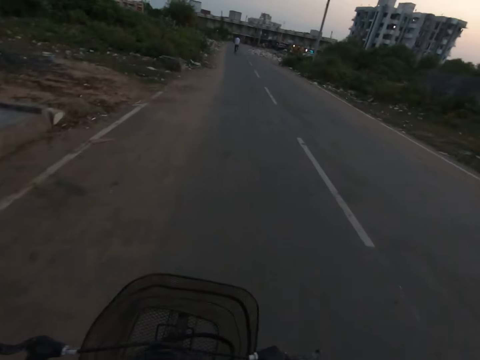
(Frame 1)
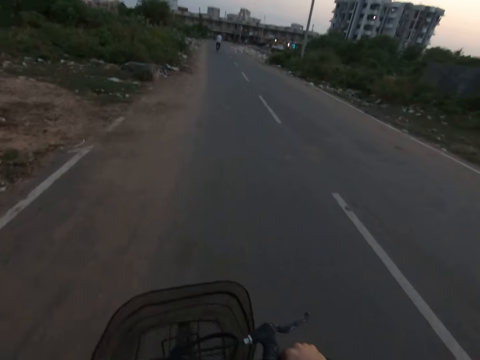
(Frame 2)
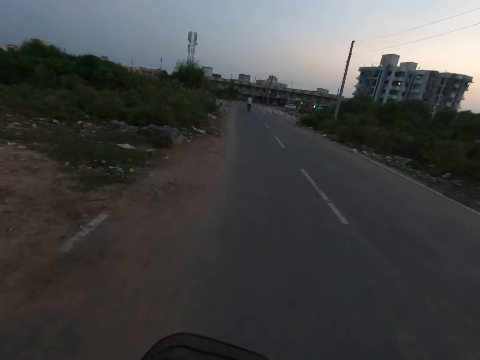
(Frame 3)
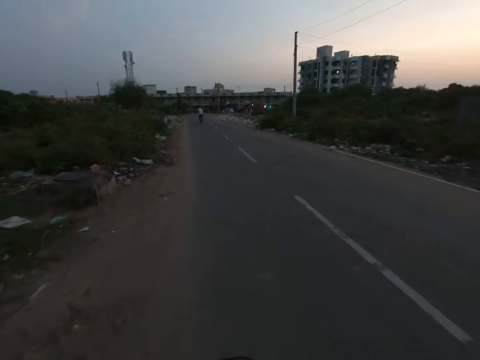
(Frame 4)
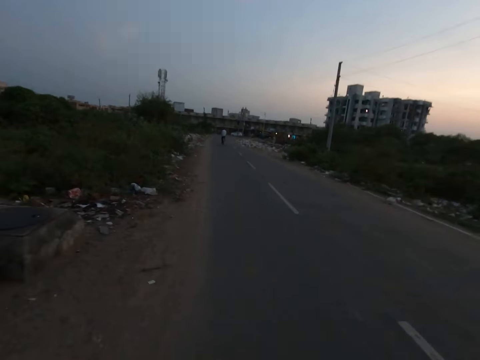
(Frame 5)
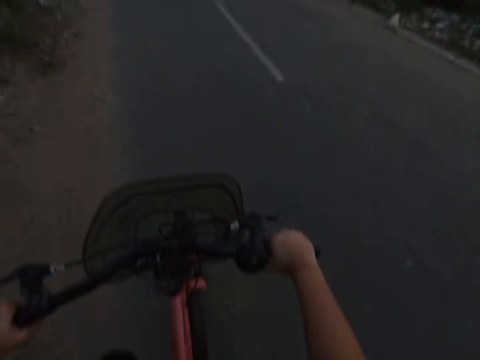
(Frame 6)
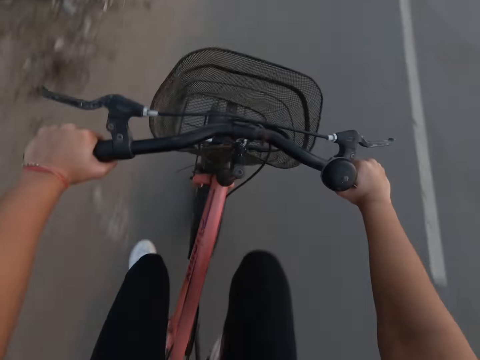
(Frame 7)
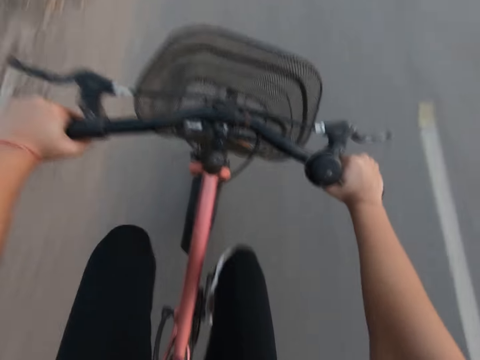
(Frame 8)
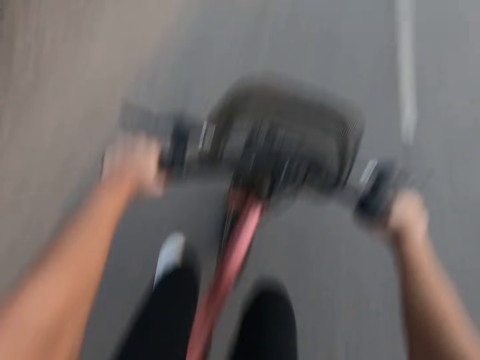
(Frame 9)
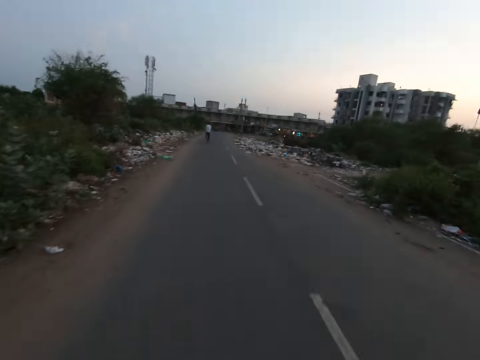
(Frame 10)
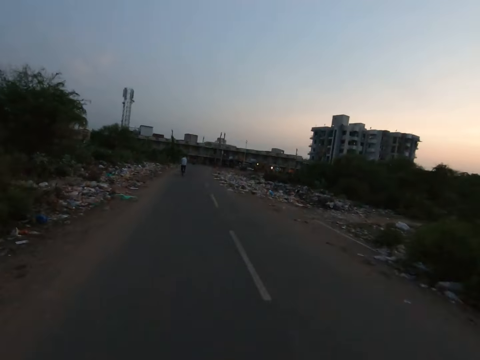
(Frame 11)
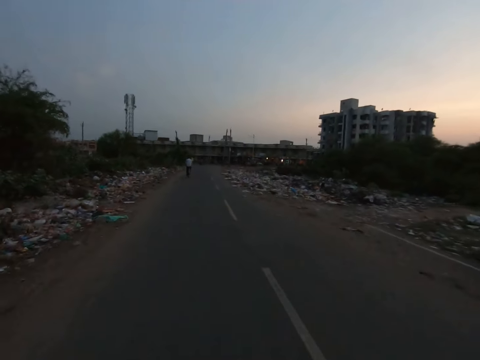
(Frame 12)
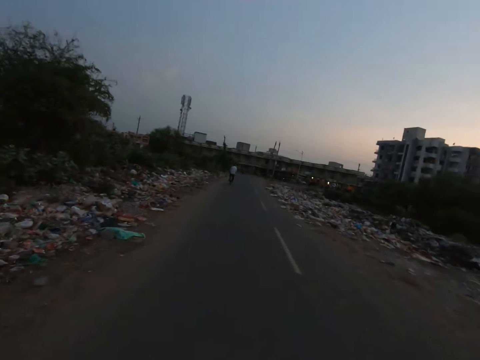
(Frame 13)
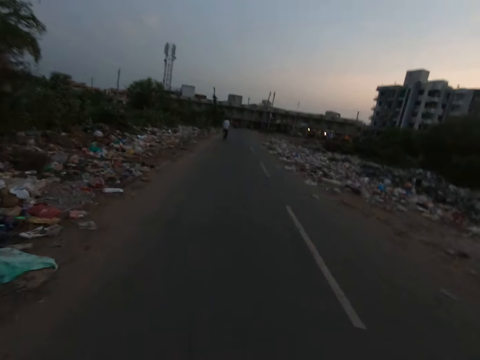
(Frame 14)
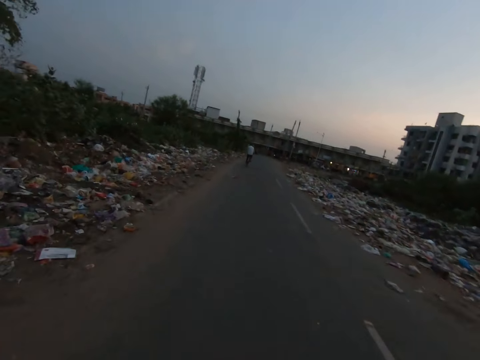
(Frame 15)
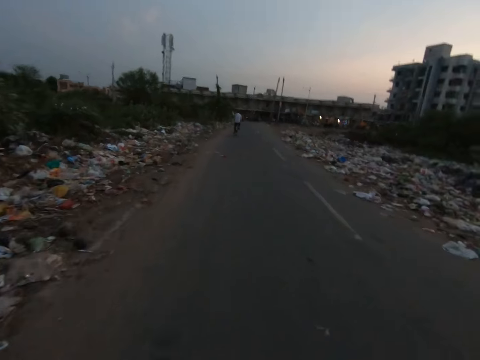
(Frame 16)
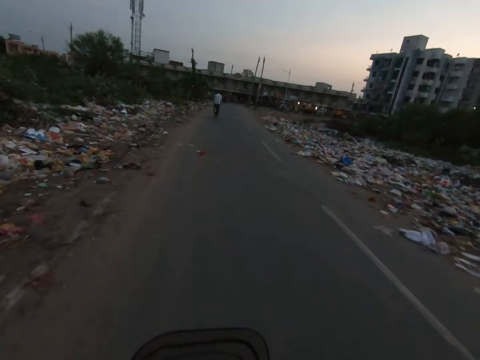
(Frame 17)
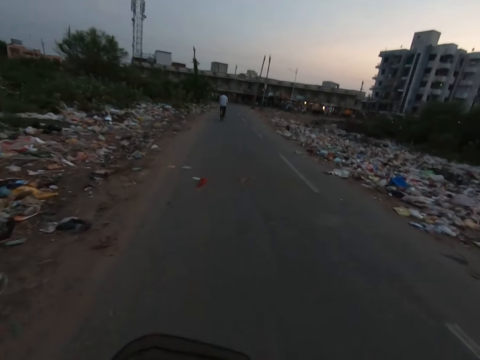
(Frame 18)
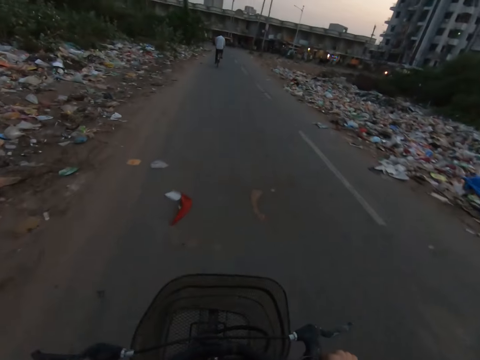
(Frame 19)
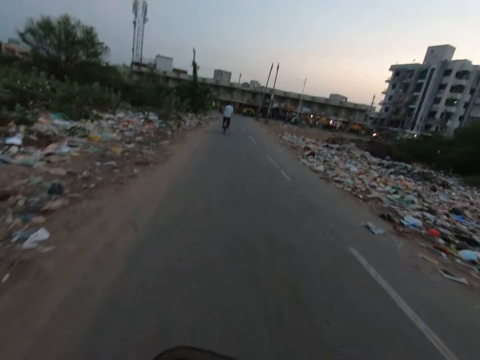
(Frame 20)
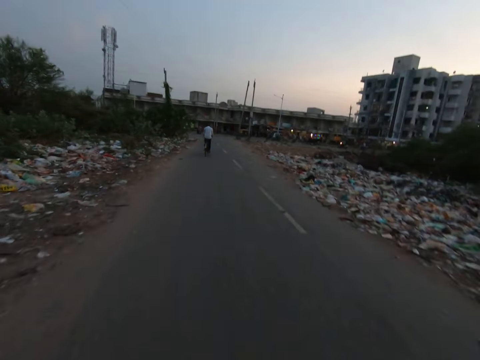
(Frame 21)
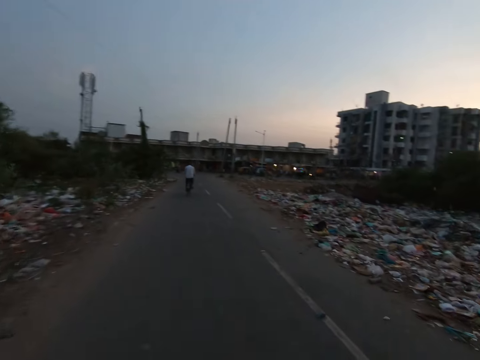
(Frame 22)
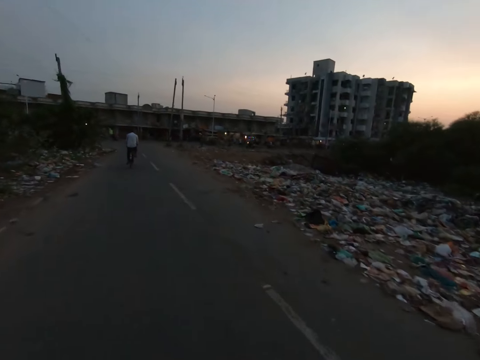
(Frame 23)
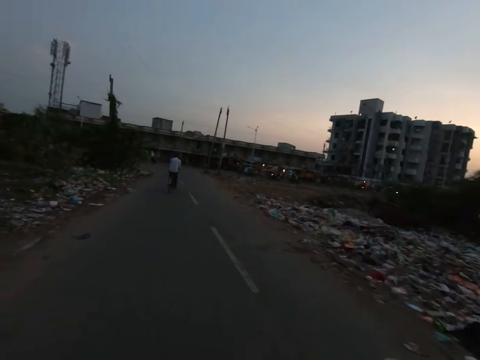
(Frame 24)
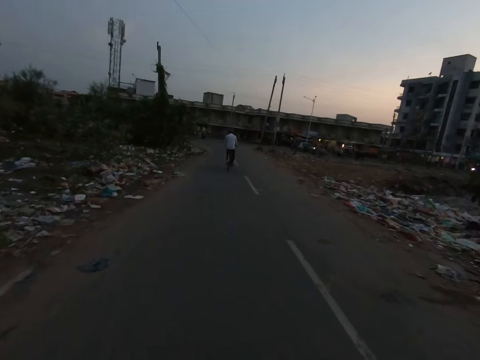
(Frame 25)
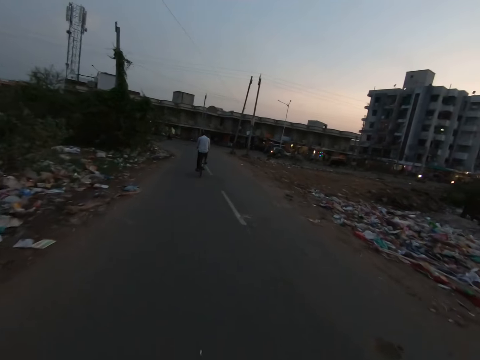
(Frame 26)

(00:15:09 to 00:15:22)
The camera wearer looks down.

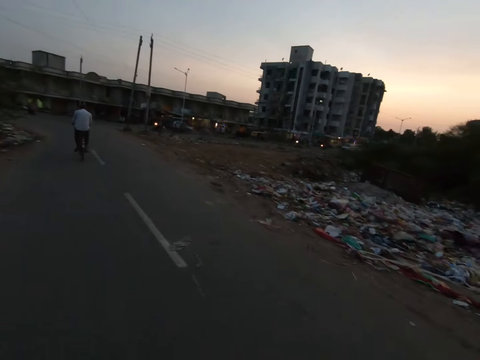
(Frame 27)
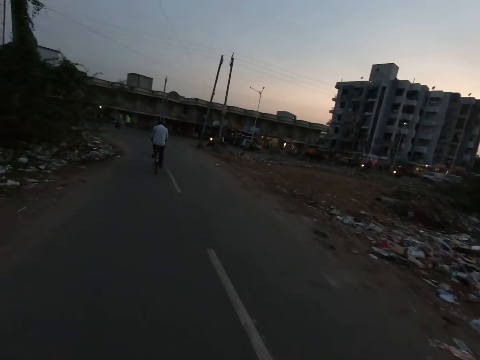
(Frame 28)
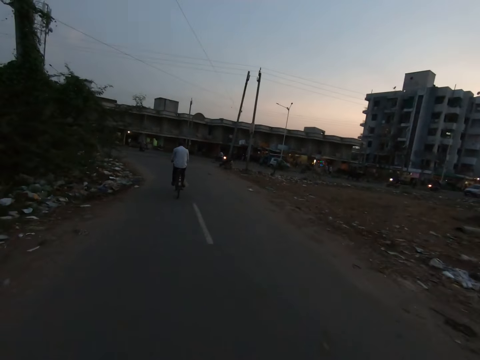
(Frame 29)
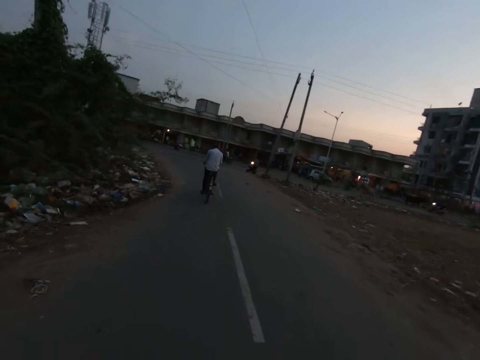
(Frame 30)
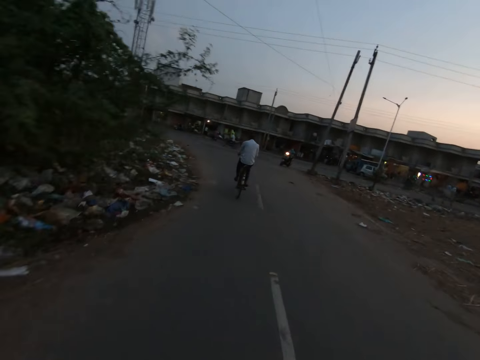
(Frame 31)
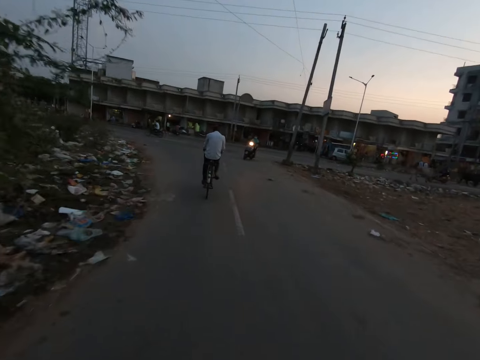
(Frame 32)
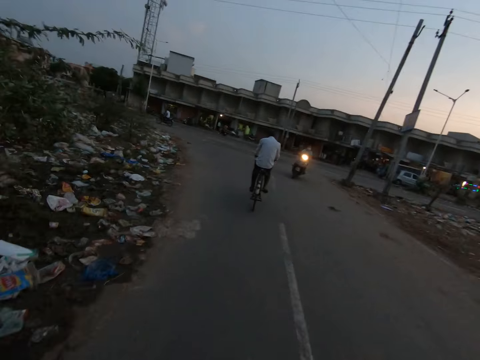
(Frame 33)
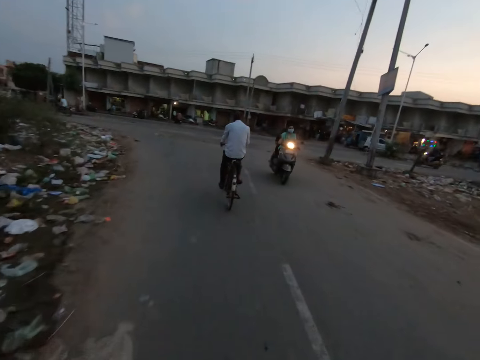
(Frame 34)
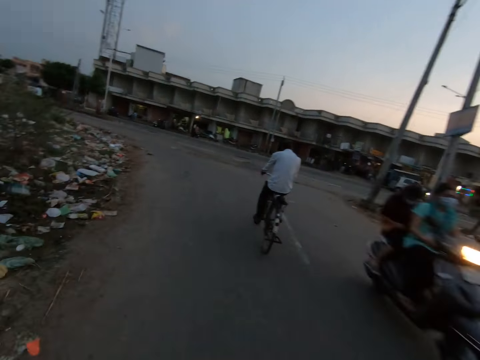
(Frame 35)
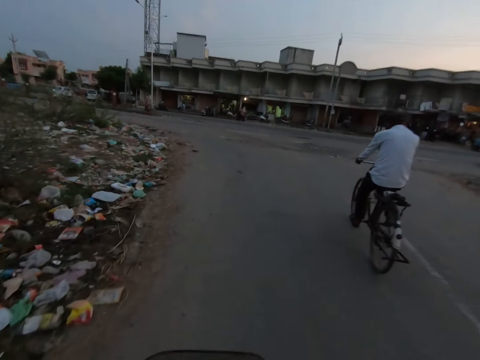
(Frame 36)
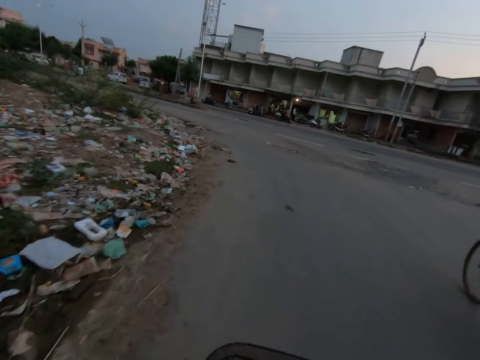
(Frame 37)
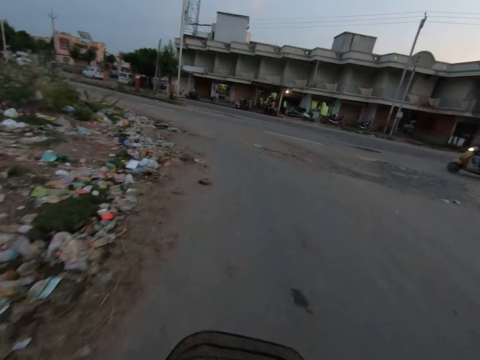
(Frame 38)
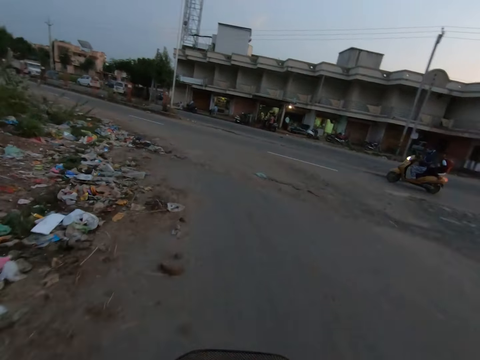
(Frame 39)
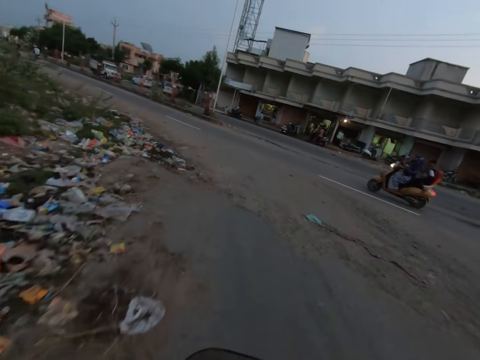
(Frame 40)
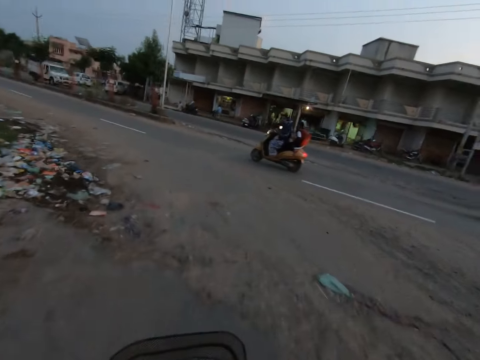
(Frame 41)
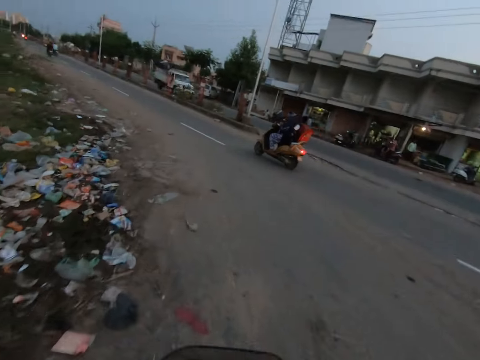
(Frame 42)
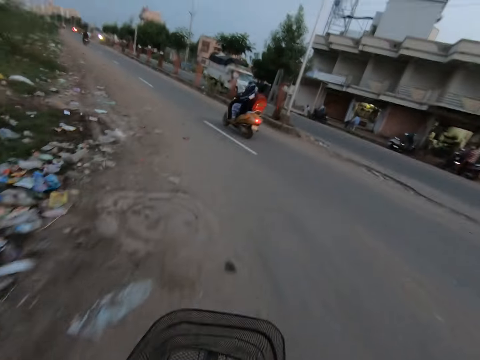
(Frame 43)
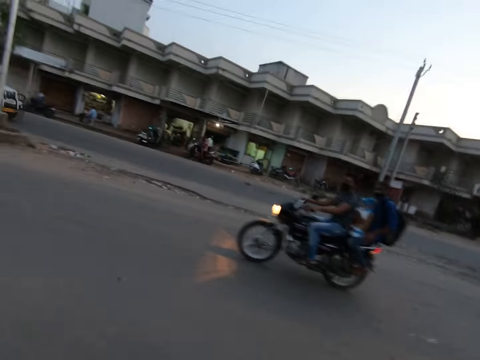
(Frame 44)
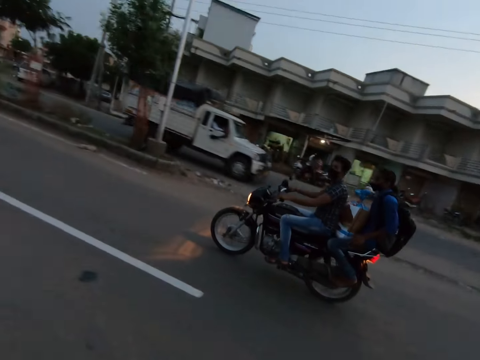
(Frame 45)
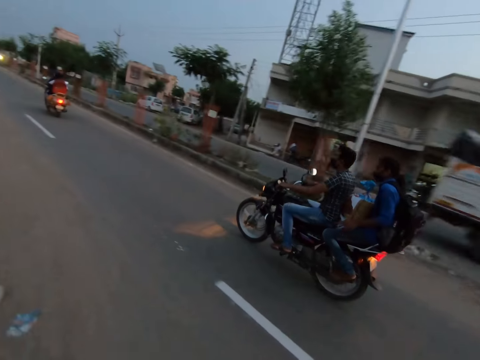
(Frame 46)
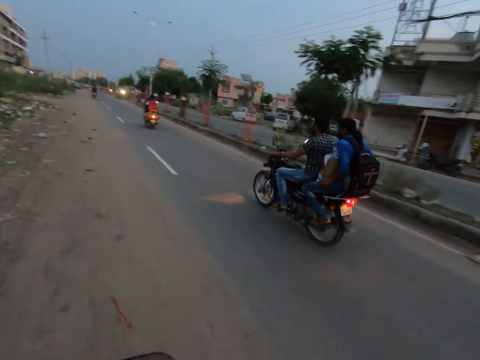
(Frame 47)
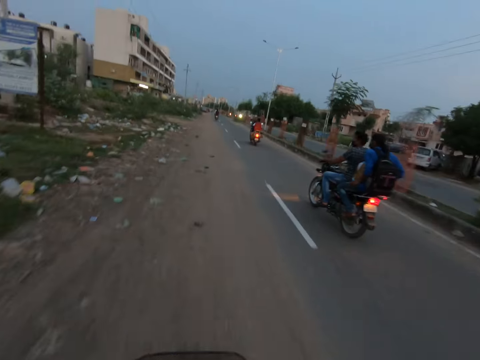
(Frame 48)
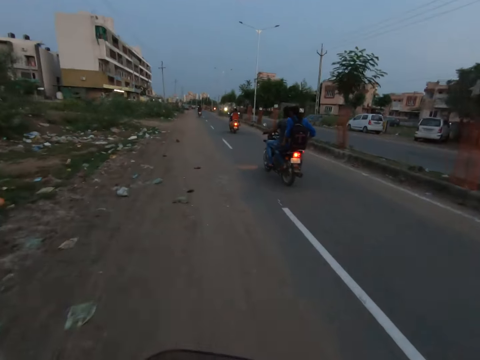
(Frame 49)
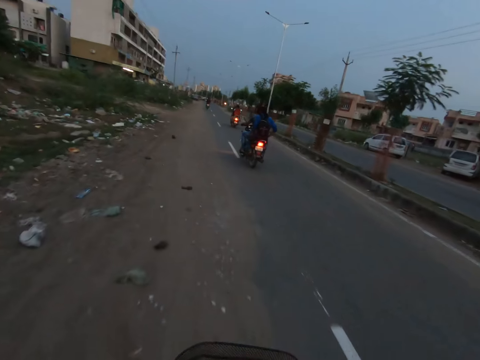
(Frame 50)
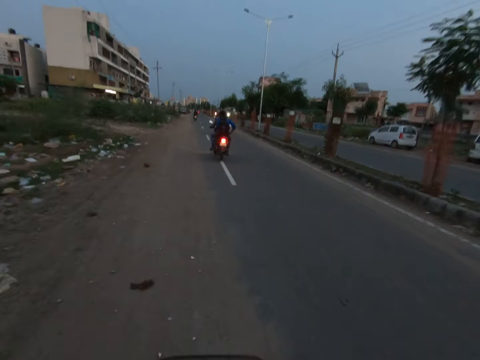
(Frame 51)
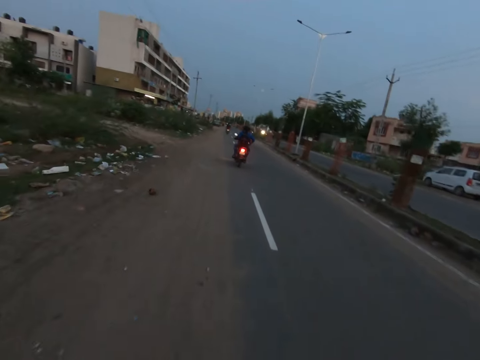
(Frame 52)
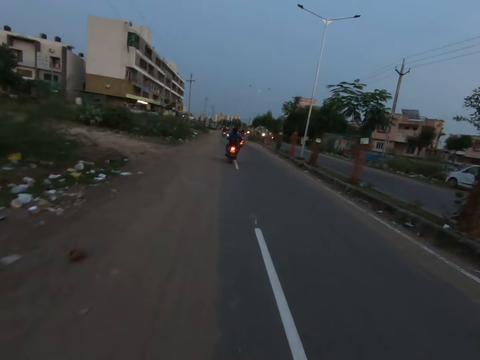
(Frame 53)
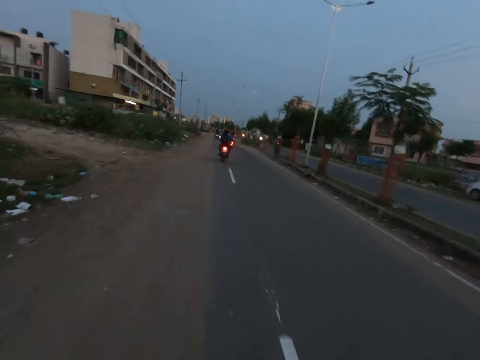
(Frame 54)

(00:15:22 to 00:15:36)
The camera wearer looks around.
